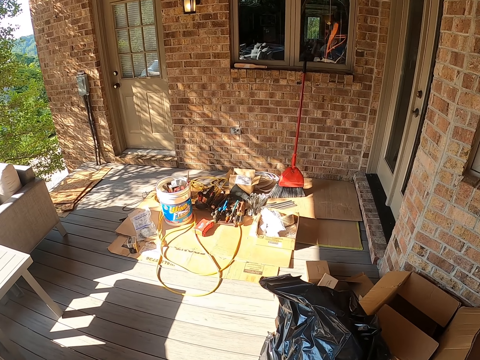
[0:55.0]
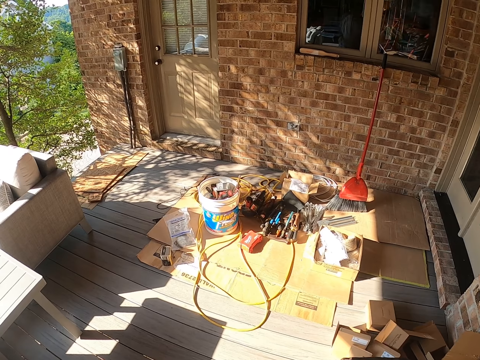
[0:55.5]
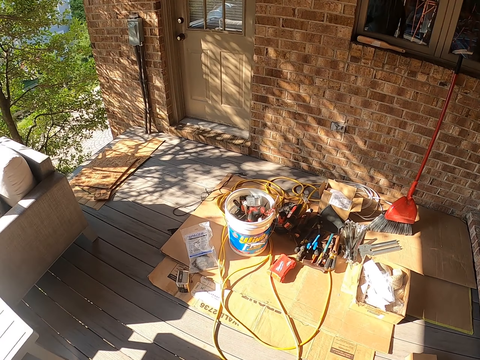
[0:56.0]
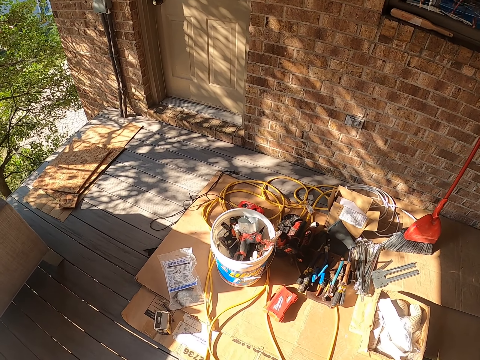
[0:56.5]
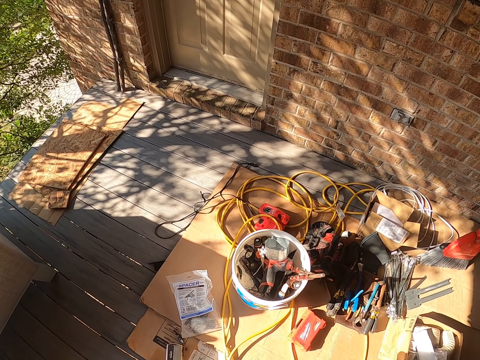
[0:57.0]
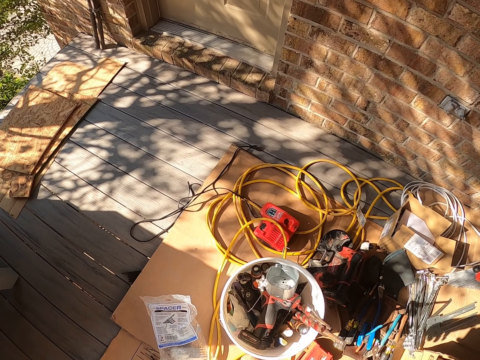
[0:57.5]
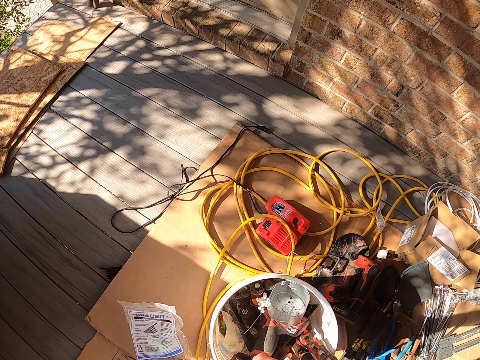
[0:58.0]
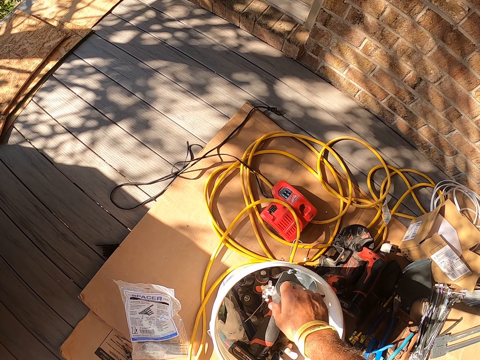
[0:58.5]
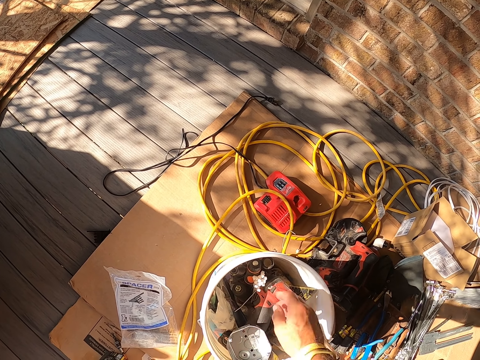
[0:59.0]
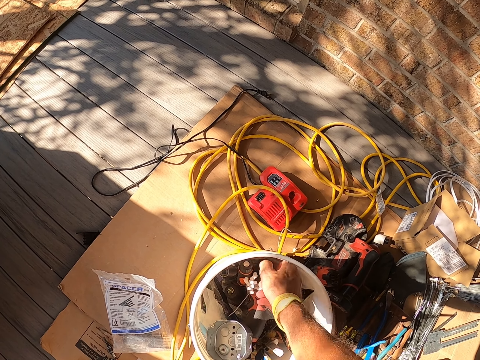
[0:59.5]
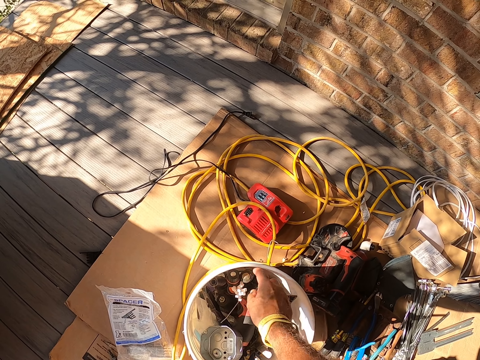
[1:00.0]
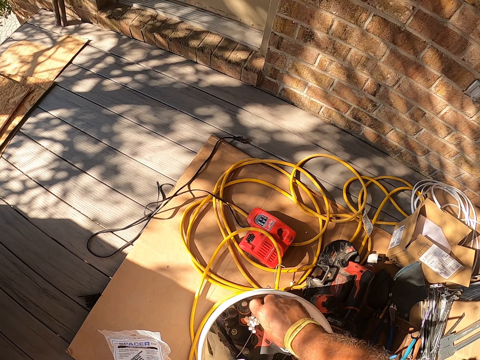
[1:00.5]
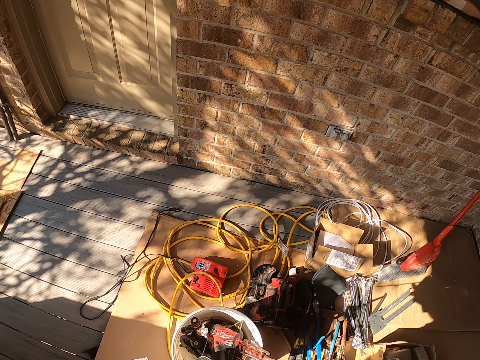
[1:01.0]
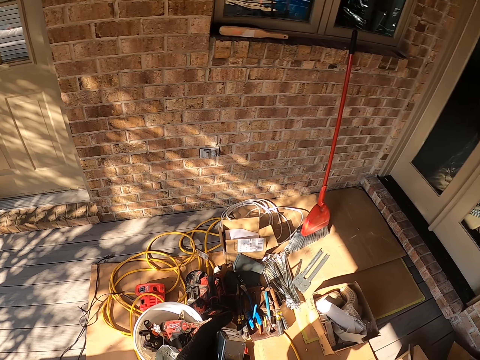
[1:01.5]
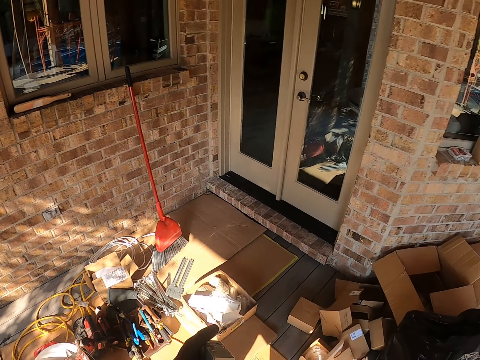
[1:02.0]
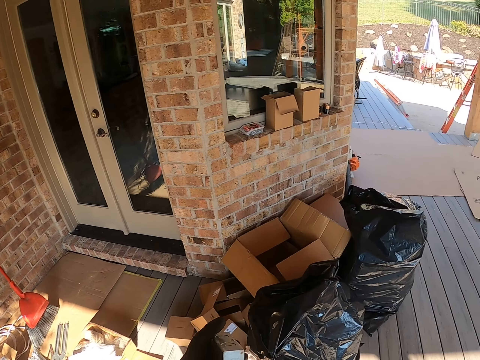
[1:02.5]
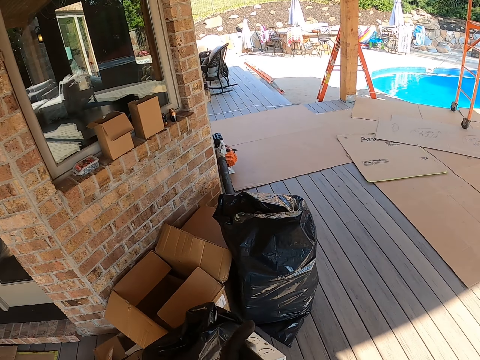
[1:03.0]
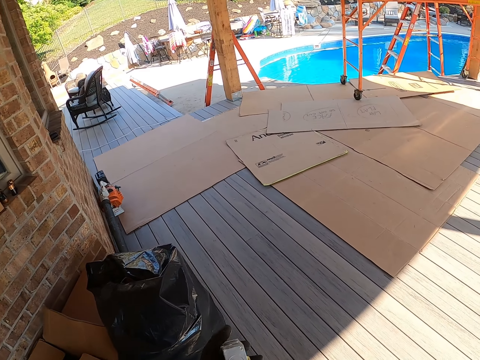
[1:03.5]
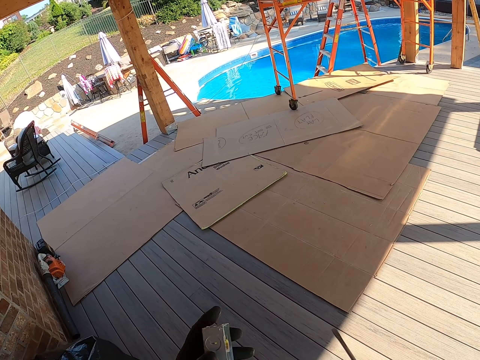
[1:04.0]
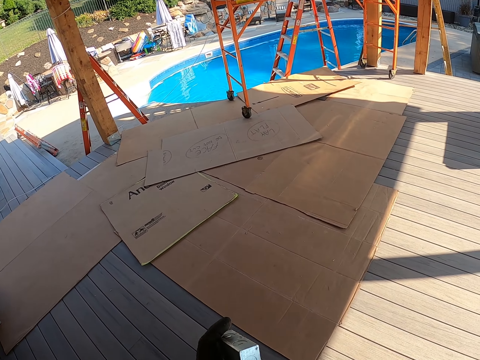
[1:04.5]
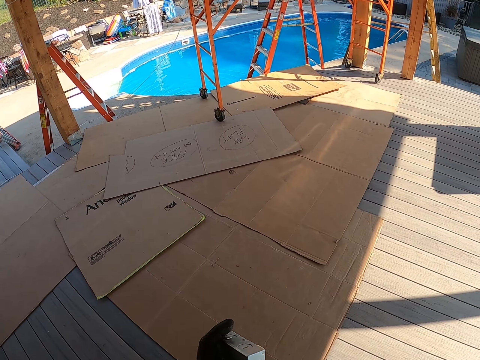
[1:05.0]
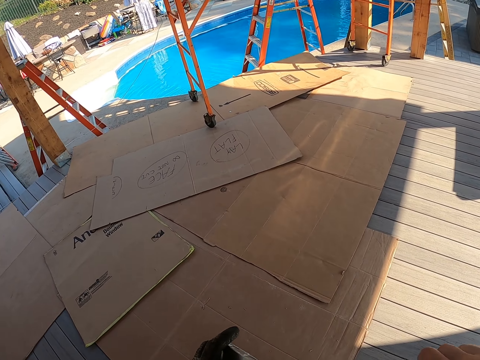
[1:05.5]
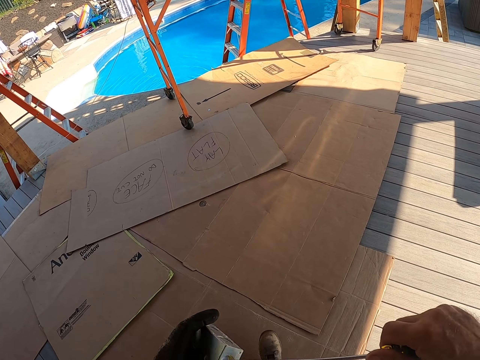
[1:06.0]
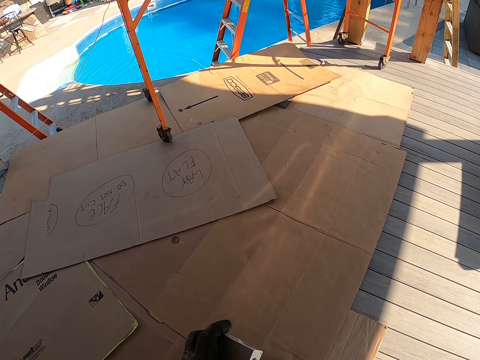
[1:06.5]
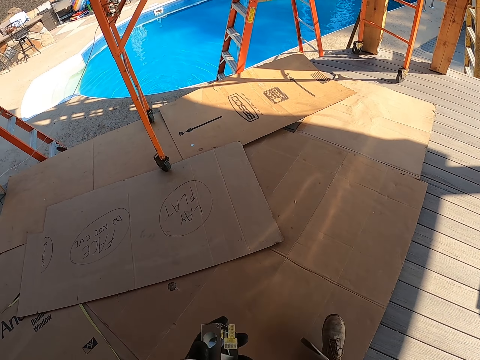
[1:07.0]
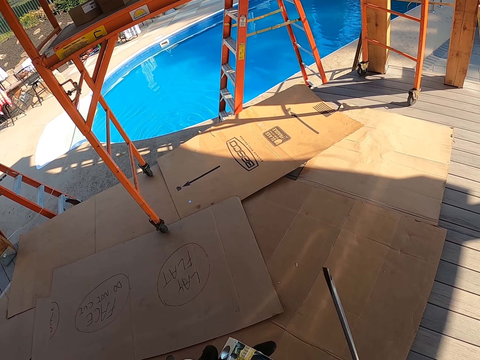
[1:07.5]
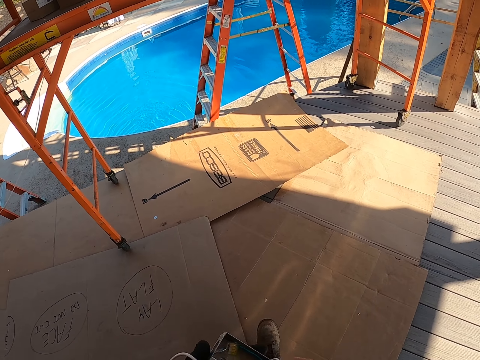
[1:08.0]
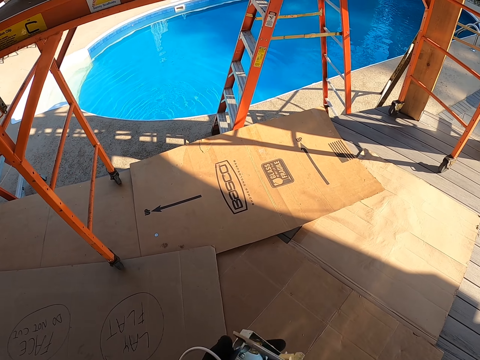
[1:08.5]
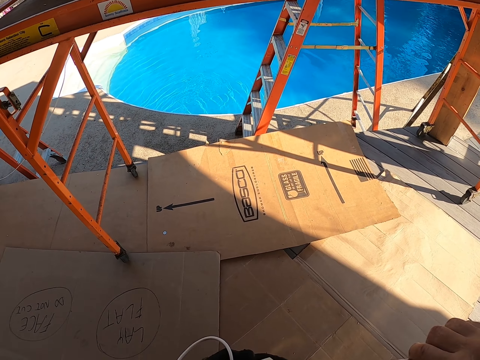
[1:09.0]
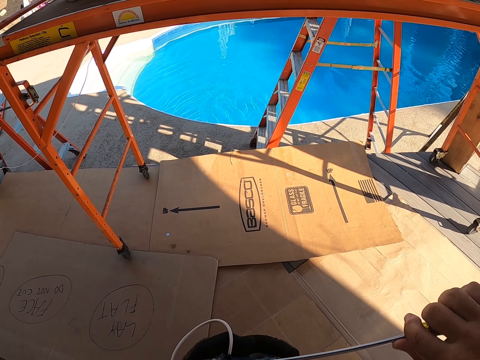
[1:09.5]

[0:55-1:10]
The camera wearer pushes something aside. They pick up a plastic container. They take something. They walk around the compound. They tie something.

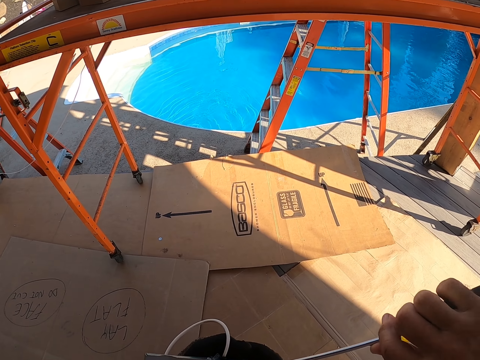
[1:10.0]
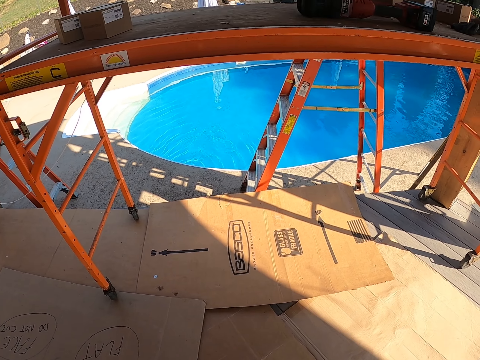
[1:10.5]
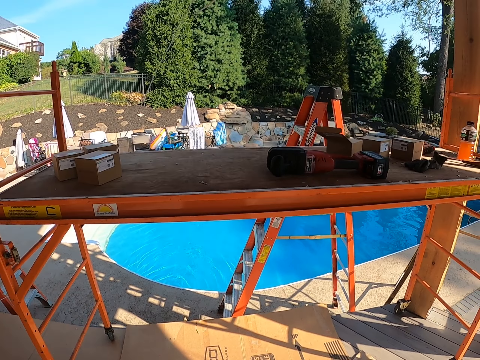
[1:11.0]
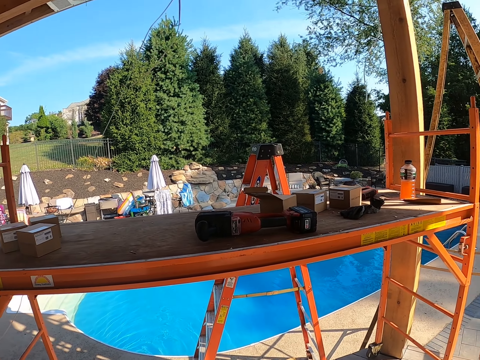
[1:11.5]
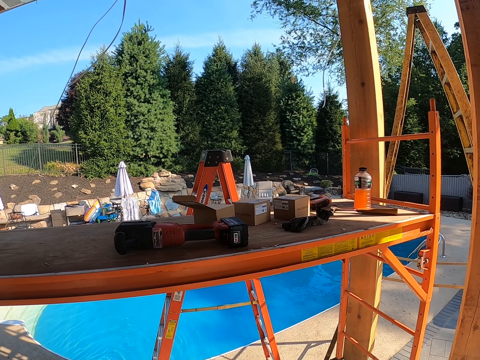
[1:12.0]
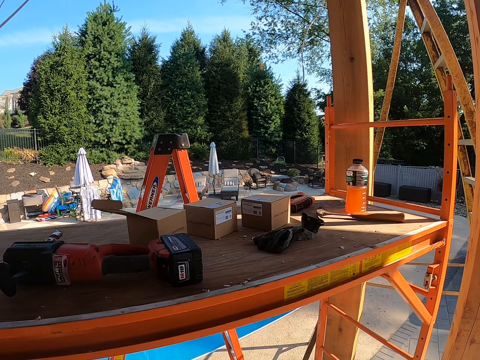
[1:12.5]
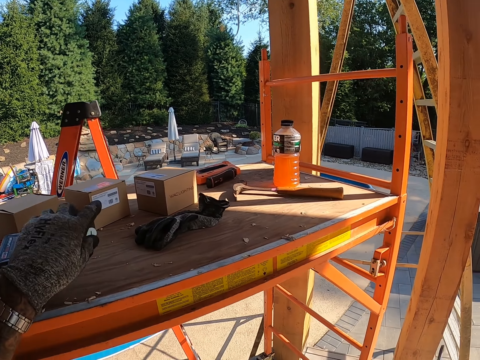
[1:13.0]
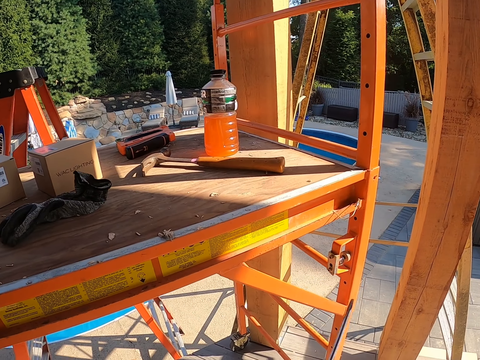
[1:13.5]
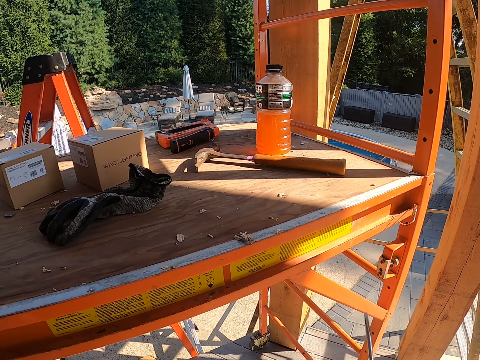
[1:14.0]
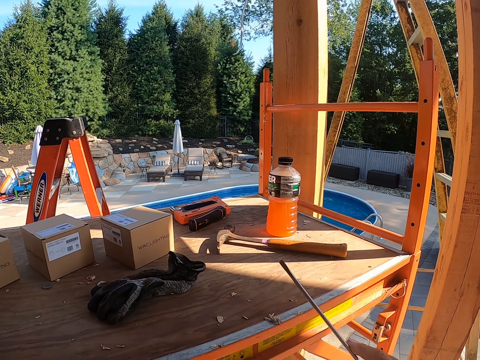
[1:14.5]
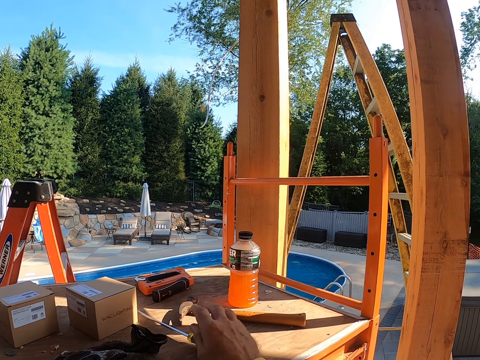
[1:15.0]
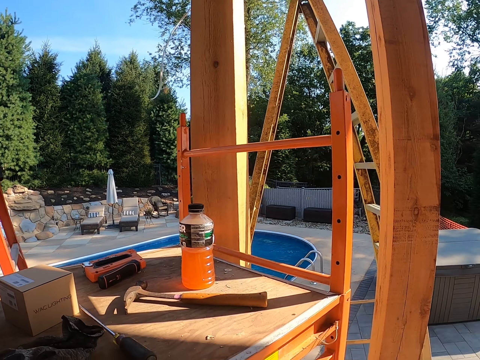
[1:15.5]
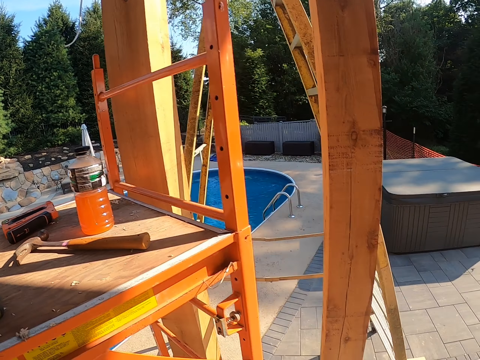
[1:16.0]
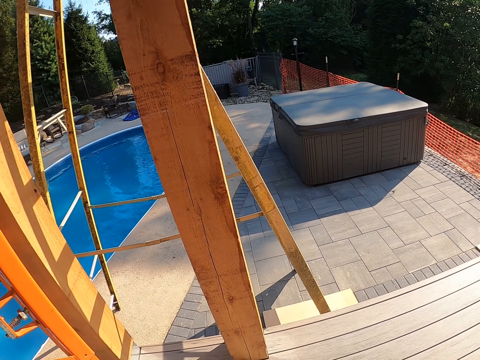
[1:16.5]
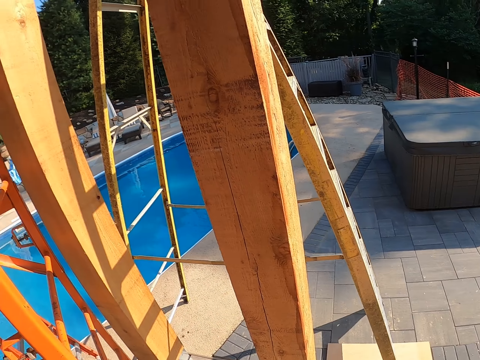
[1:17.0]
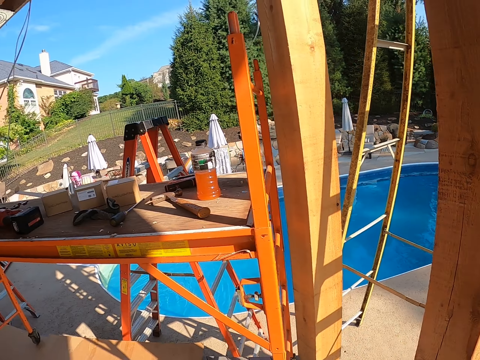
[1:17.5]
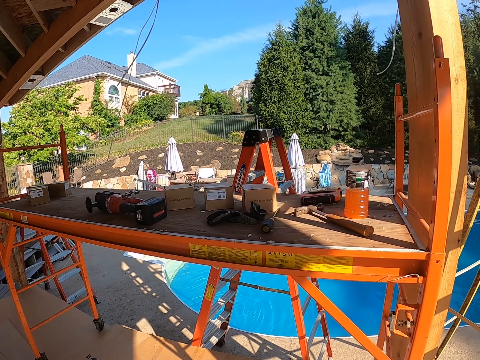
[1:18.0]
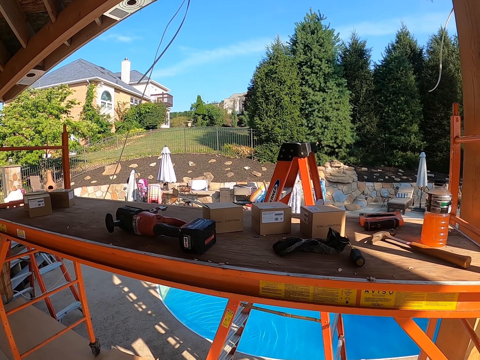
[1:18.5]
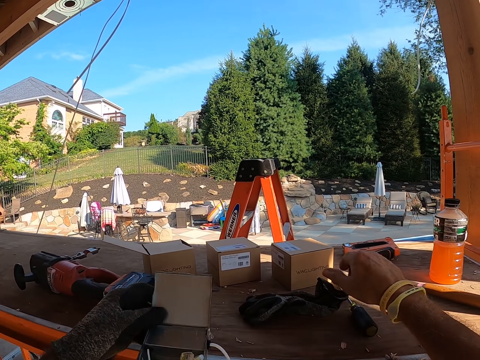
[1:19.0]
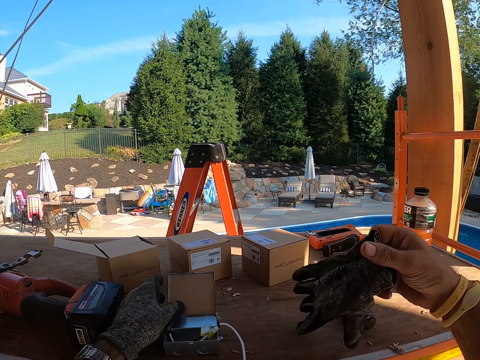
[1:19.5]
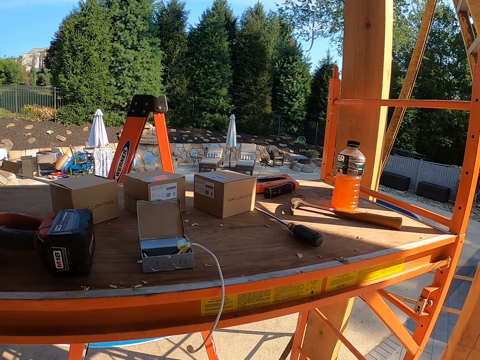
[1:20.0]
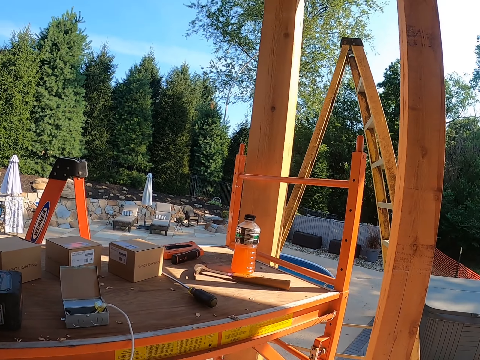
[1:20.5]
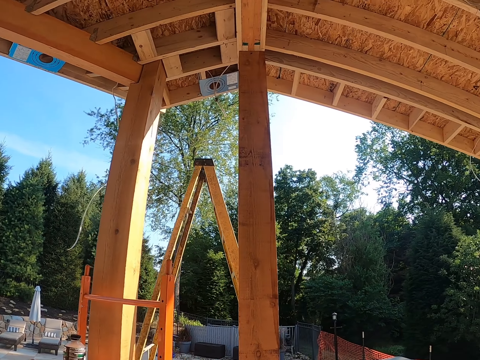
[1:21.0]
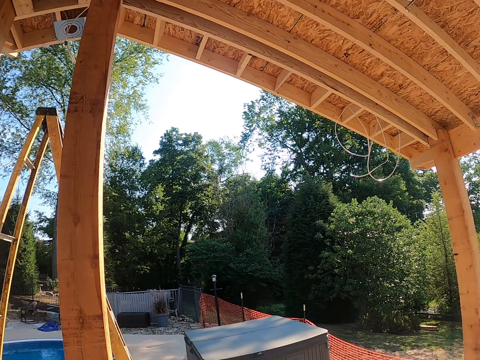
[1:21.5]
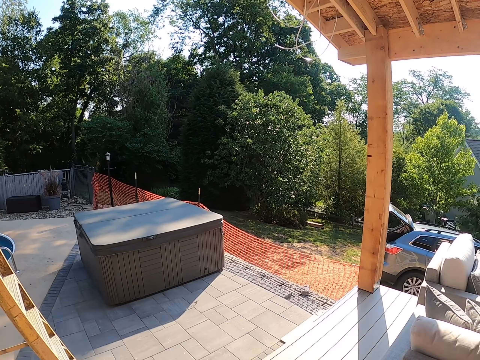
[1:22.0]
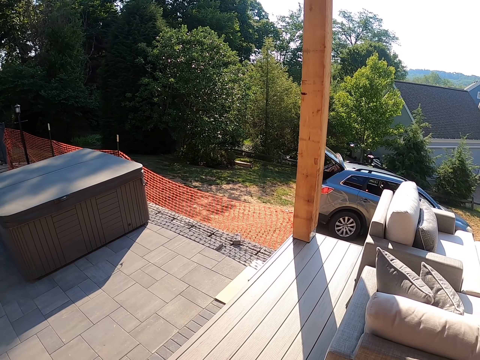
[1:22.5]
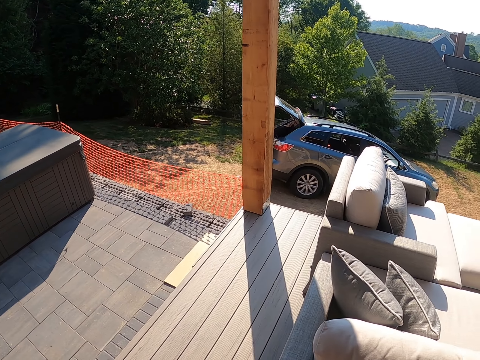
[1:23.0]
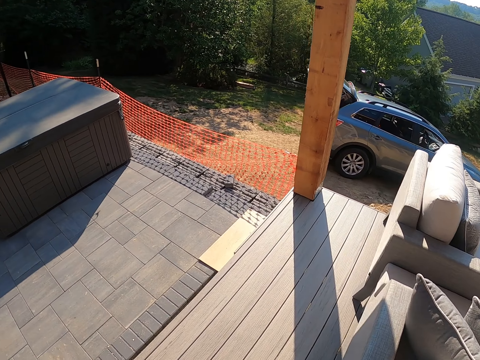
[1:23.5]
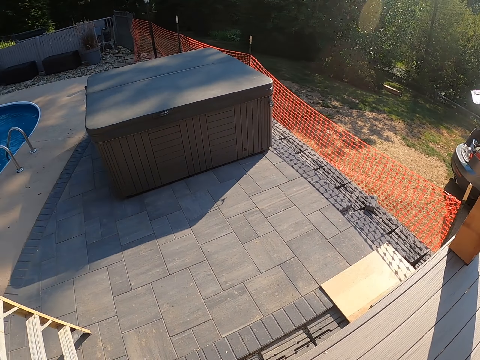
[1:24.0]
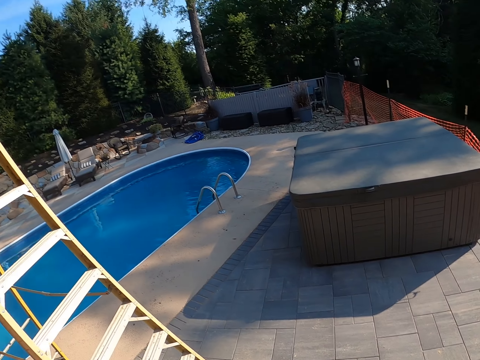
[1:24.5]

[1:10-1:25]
The camera wearer opens something with a screwdriver. They drop something on the table. They put the screwdriver on the table. They walk around. They take gloves from the table. They place something down. They walk around. They look around the compound.
